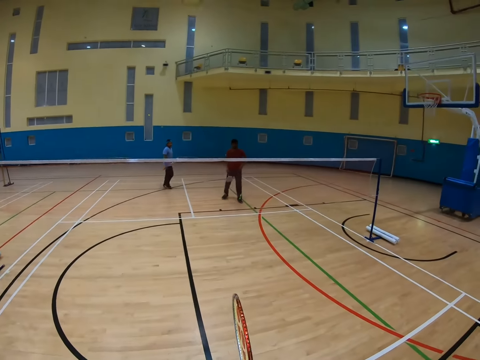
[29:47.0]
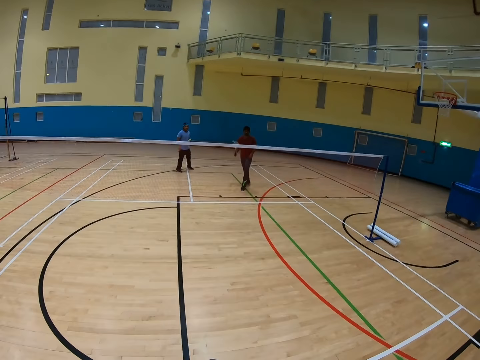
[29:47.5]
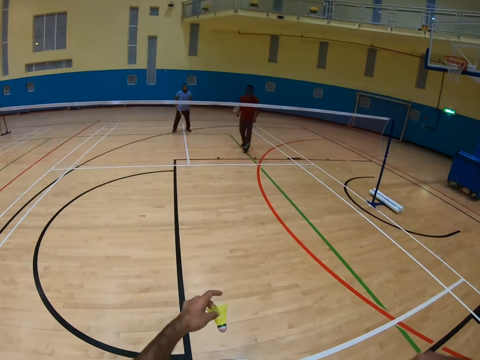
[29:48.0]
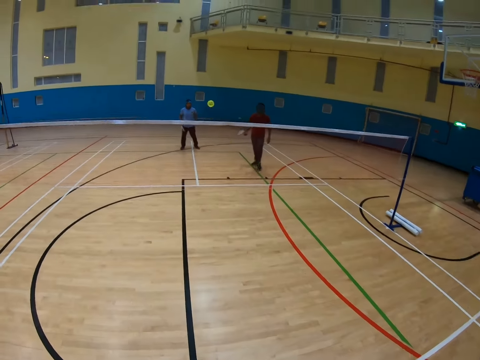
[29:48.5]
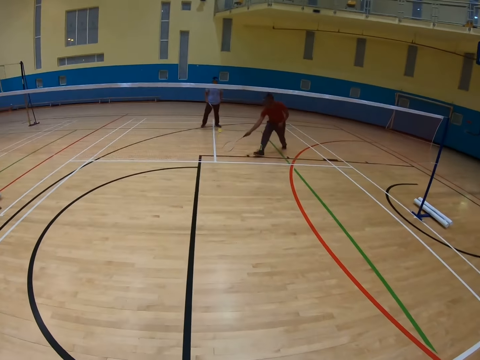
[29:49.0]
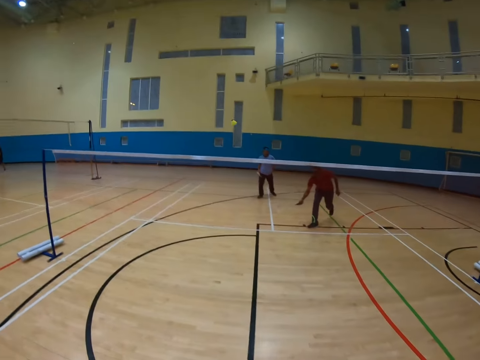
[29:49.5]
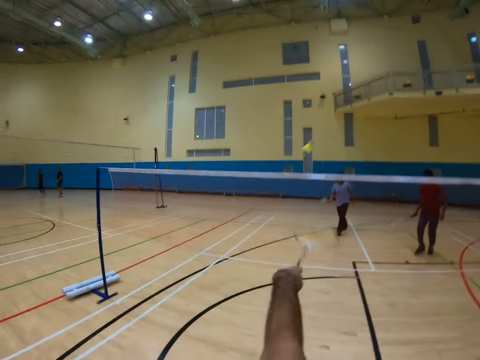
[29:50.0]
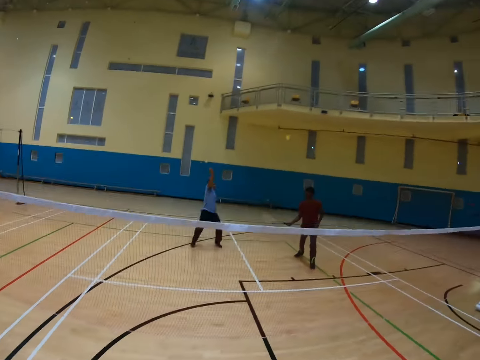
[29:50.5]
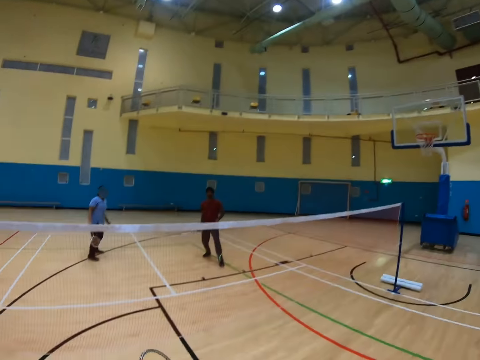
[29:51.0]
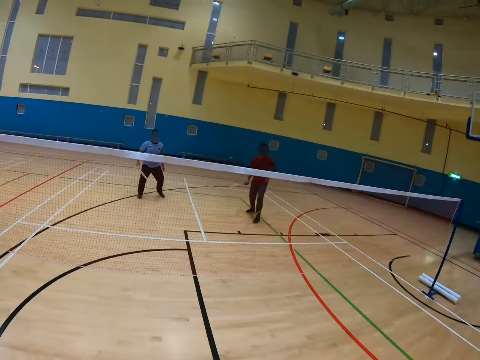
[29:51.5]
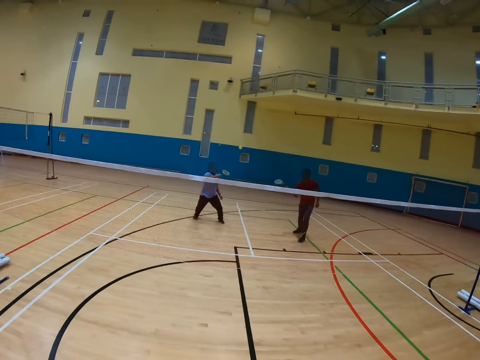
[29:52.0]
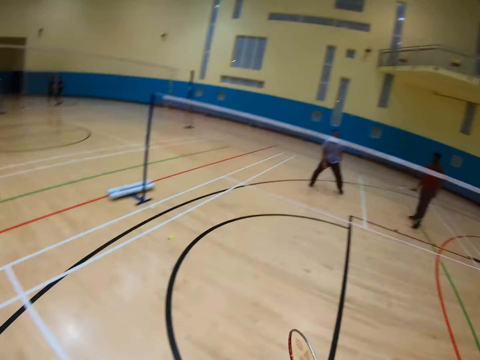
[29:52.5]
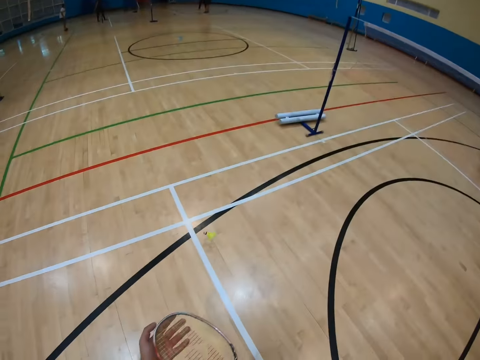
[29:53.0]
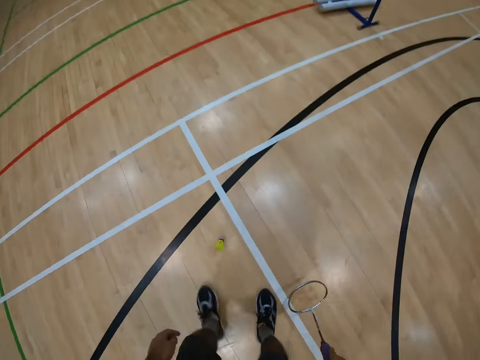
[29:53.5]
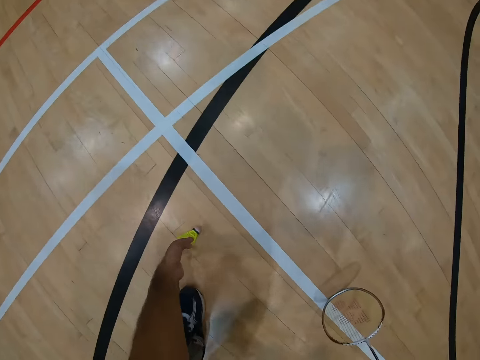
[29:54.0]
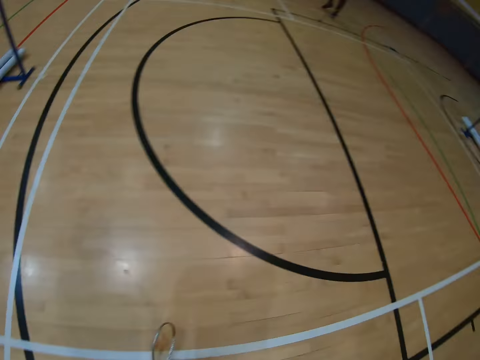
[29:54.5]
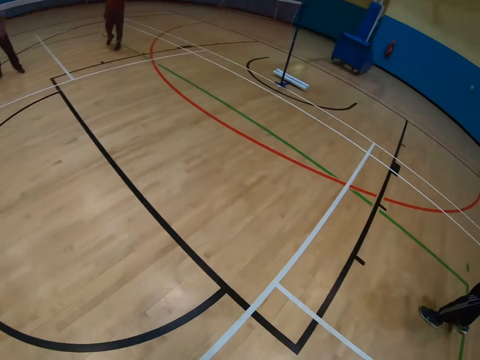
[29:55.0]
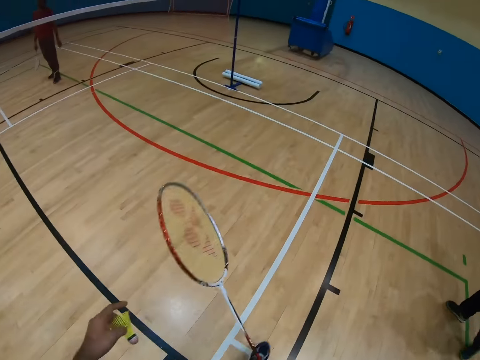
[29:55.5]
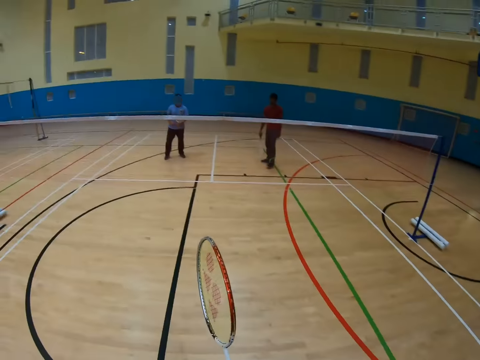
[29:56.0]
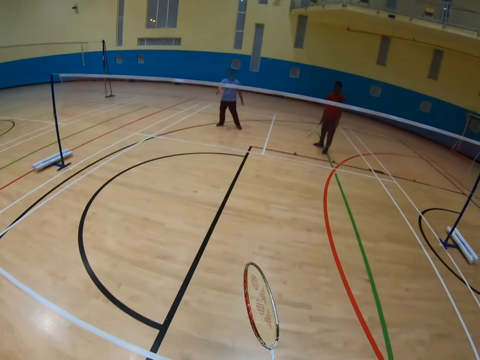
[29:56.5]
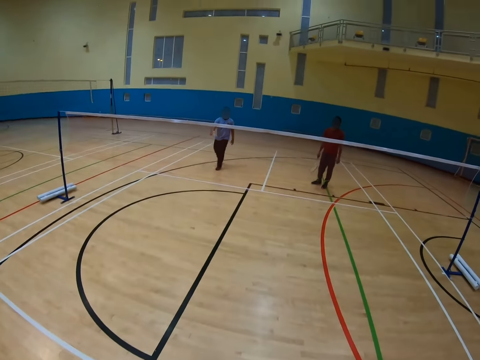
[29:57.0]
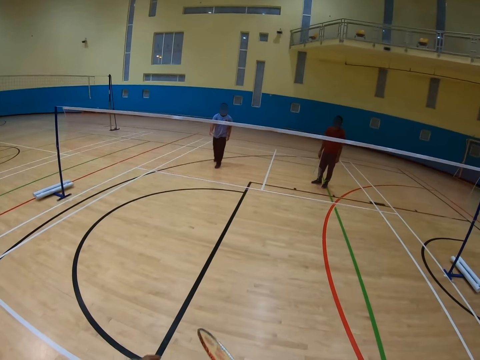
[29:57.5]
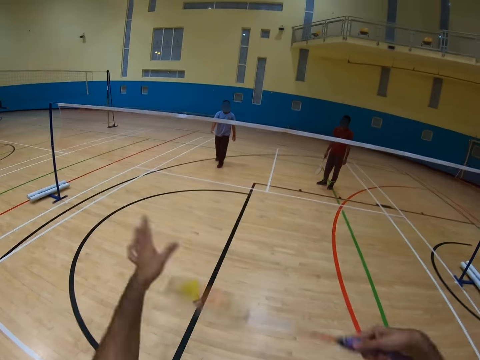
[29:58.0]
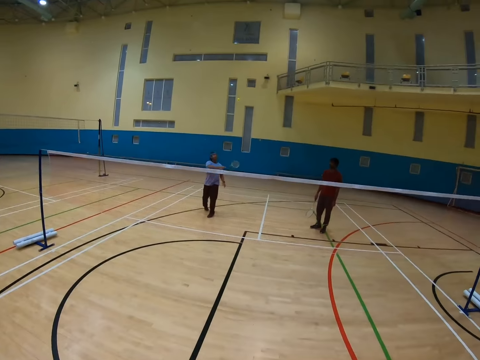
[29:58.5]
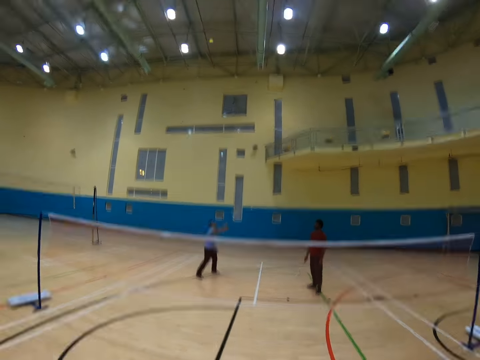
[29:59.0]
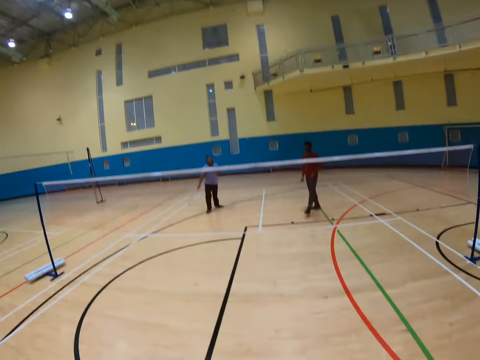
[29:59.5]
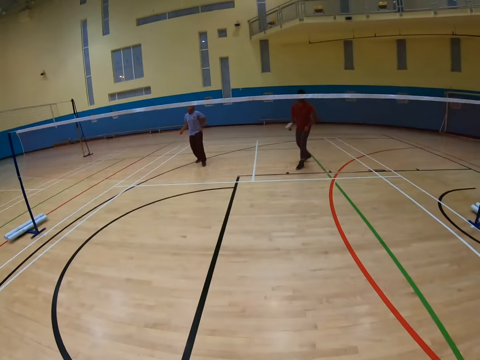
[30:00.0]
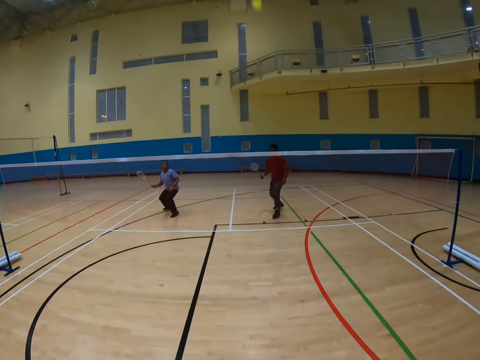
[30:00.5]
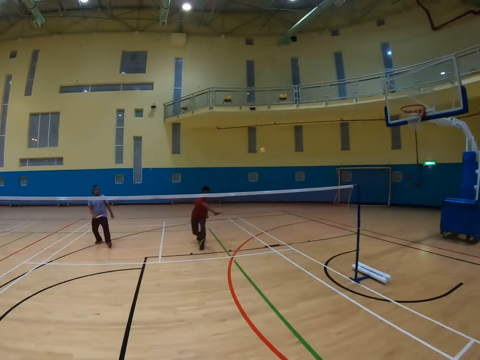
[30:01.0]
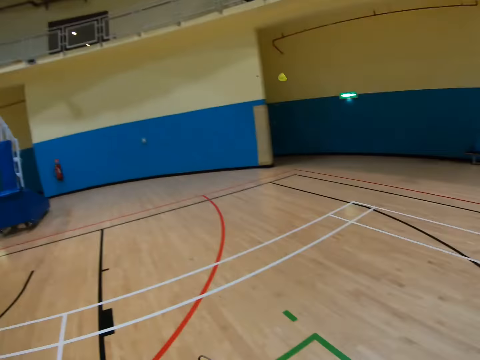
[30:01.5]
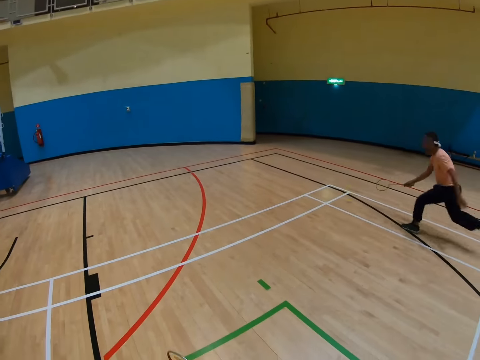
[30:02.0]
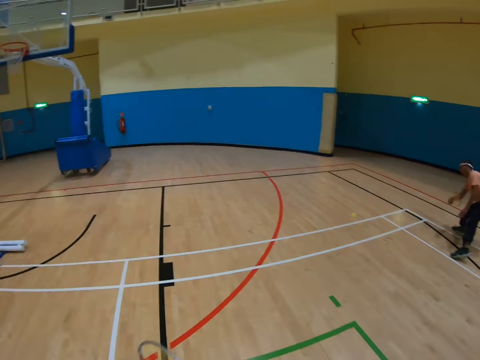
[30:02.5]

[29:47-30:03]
A man walks in the court. Another man walks in the court. The camera wearer hits the shuttlecock. The other man hits the shuttlecock. The camera wearer hits the shuttlecock. The first man hits the shuttlecock. The camera wearer picks up the shuttlecock. They hit the shuttlecock. The first man hits the shuttlecock. The other man hits the shuttlecock.

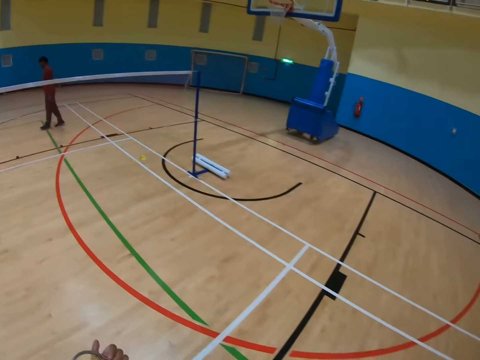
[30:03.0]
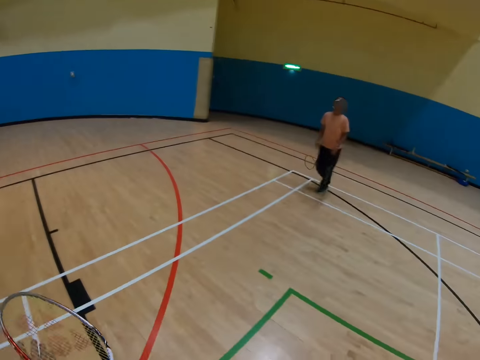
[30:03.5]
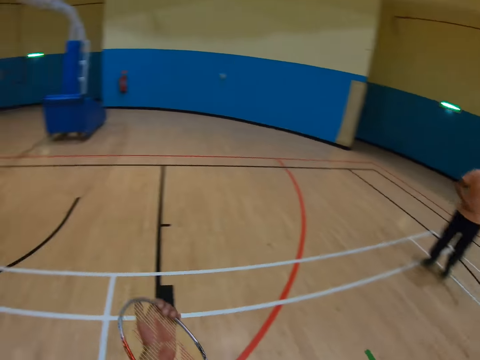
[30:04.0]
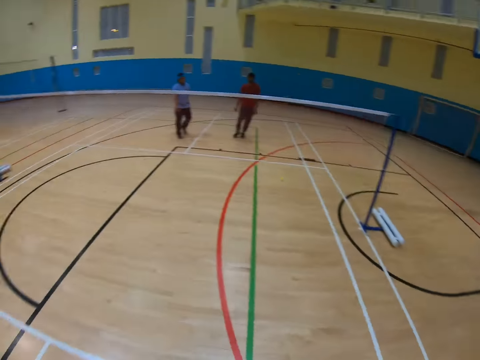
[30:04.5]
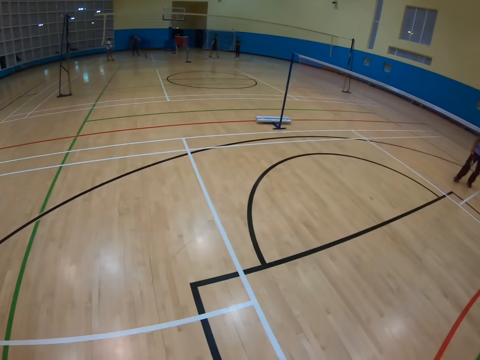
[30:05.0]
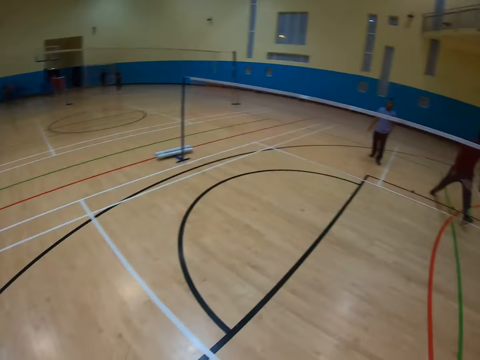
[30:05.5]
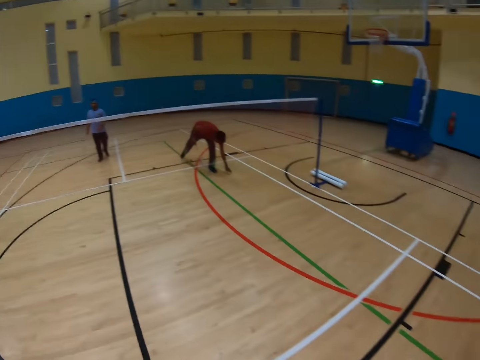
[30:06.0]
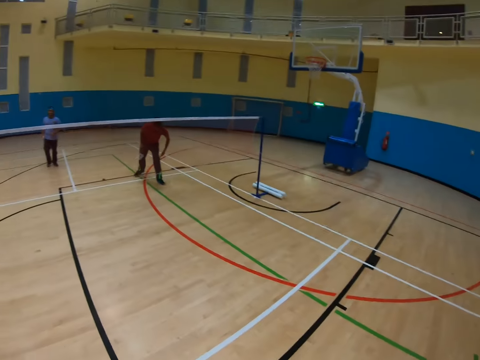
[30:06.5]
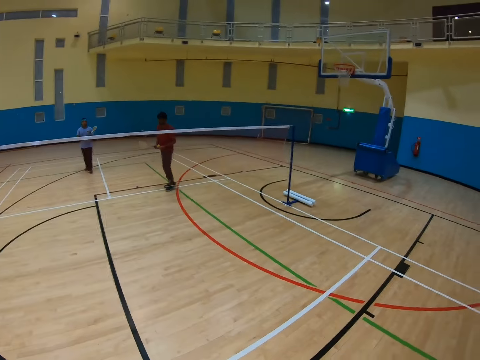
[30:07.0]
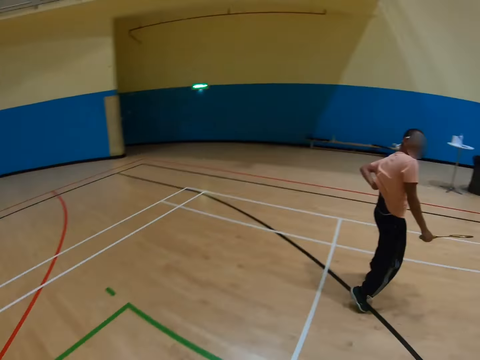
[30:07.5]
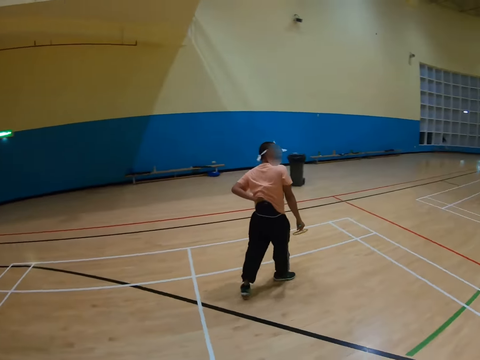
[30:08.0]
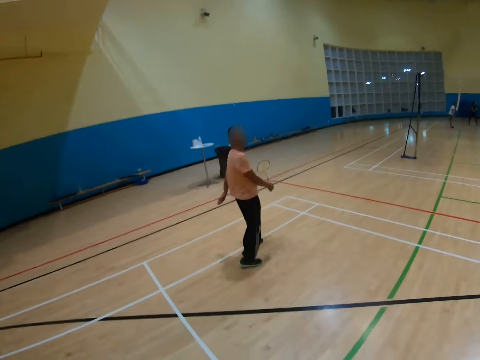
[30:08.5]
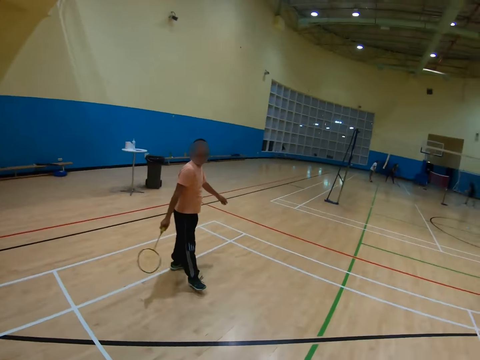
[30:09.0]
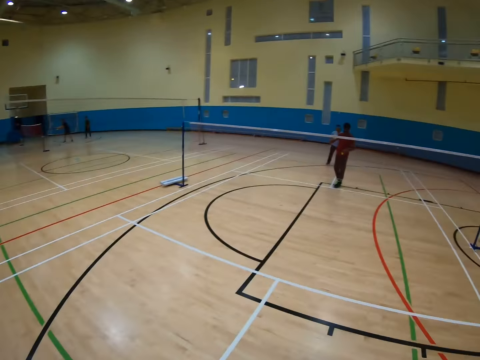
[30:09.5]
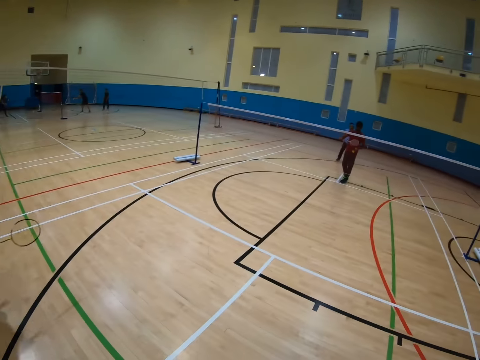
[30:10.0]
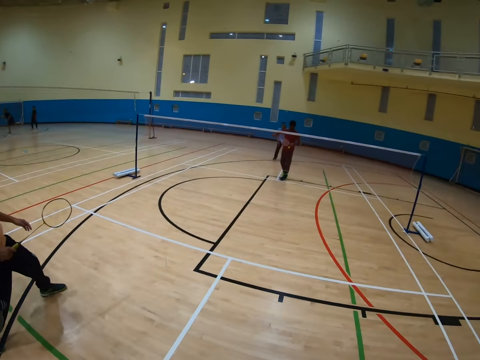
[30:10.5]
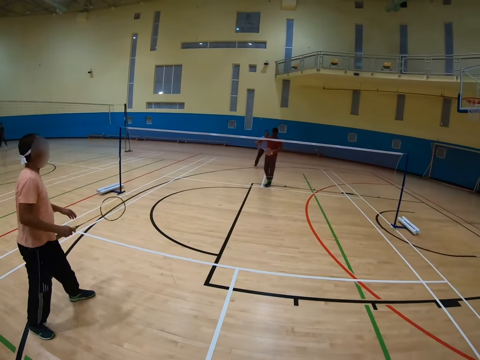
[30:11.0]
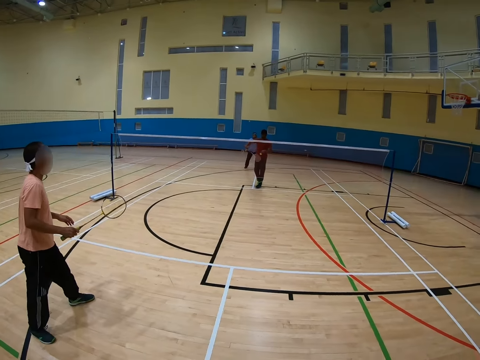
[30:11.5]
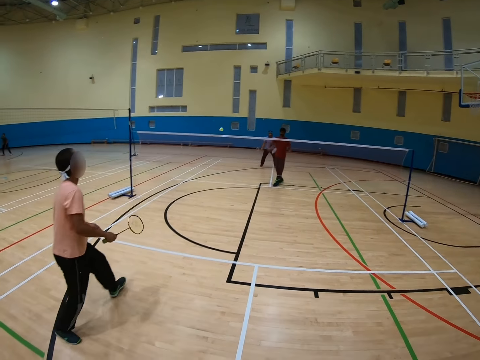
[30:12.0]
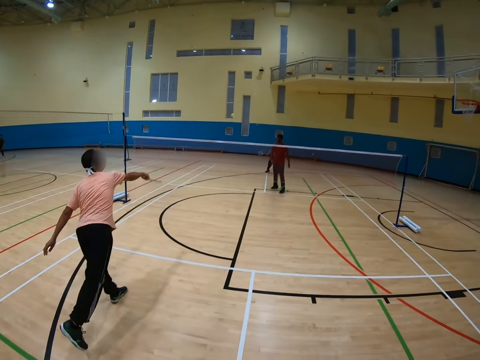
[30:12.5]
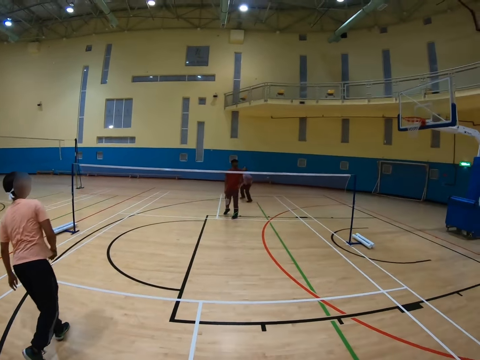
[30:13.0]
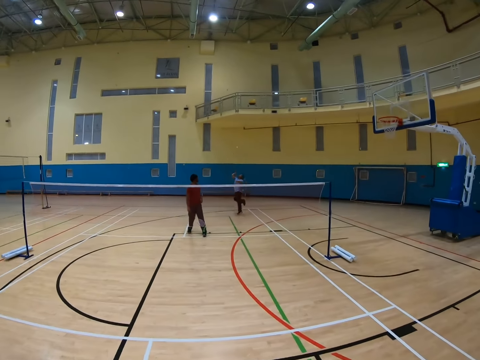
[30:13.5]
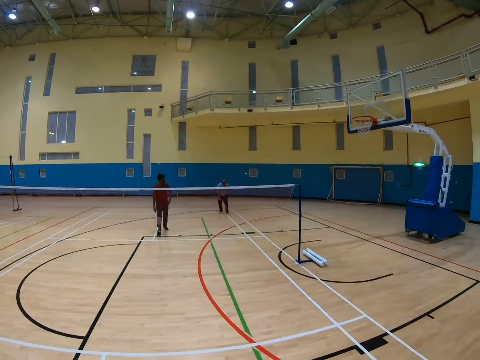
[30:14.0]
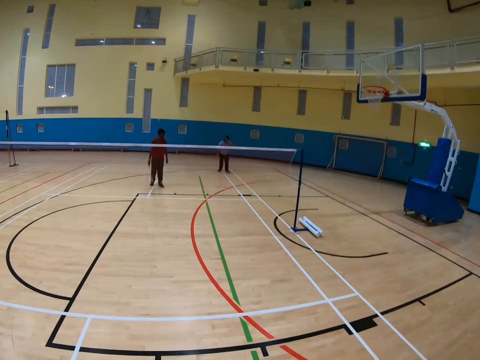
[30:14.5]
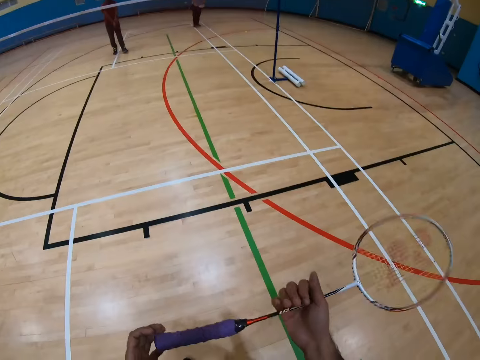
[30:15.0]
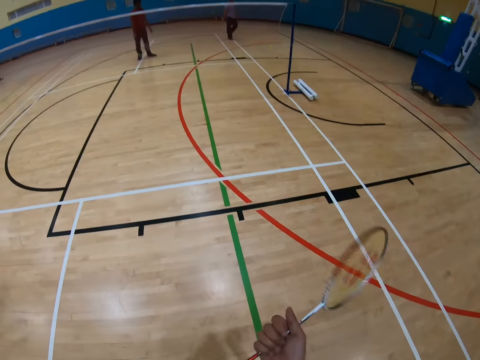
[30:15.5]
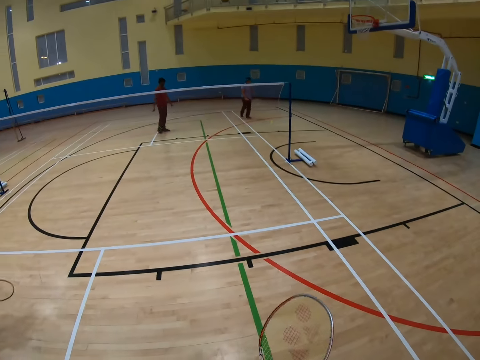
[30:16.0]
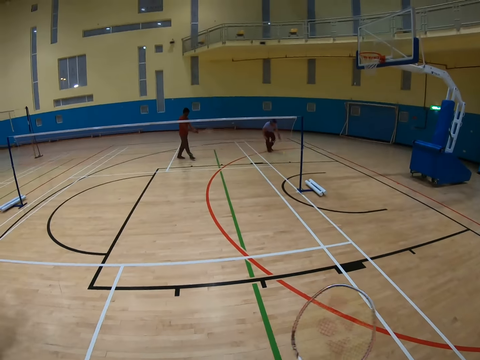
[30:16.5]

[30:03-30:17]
A man picks up the shuttlecock. The man walks in the court. Another man picks up the shuttlecock. The first man touches his back. The first man walks in the court. The other man hits the shuttlecock. The first man hits the shuttlecock. A third man hits the shuttlecock.
